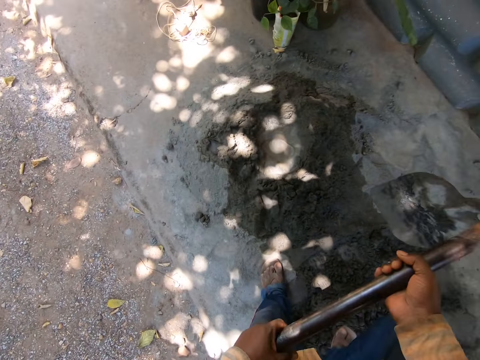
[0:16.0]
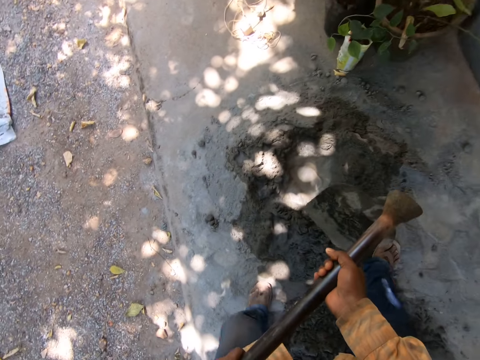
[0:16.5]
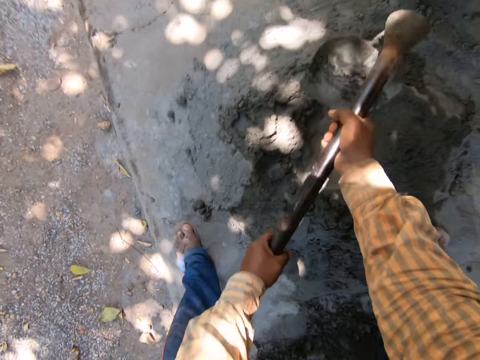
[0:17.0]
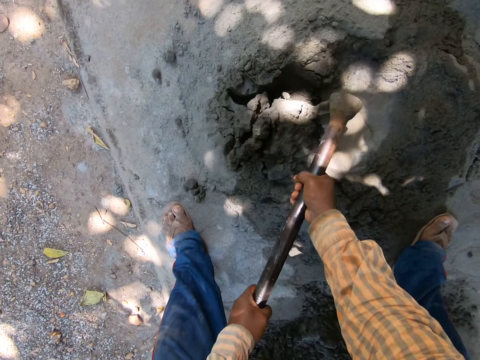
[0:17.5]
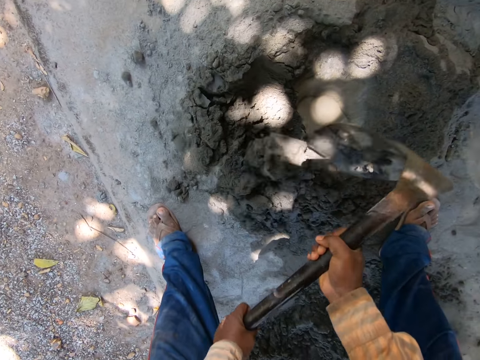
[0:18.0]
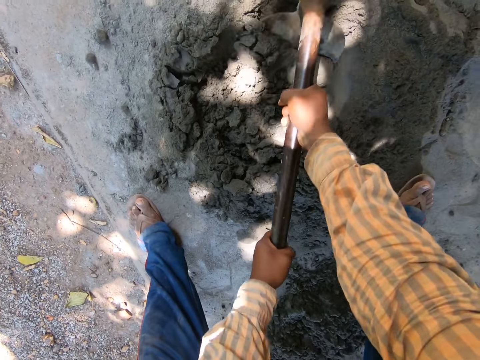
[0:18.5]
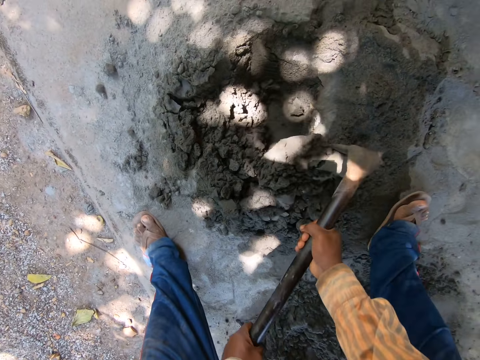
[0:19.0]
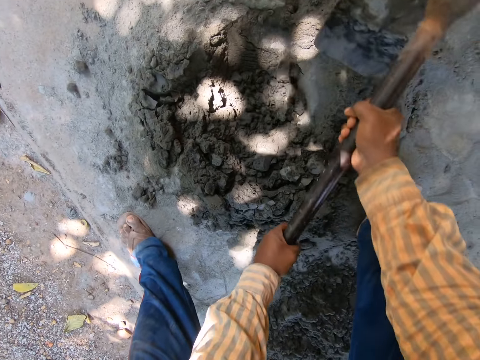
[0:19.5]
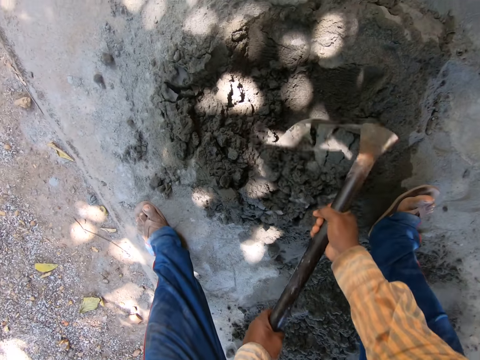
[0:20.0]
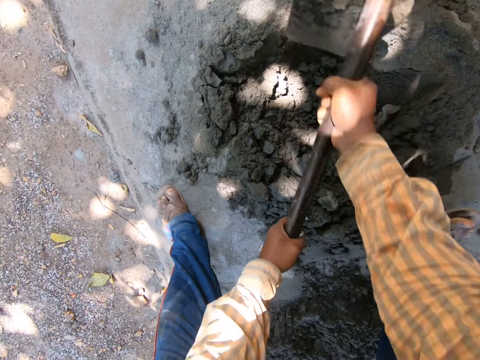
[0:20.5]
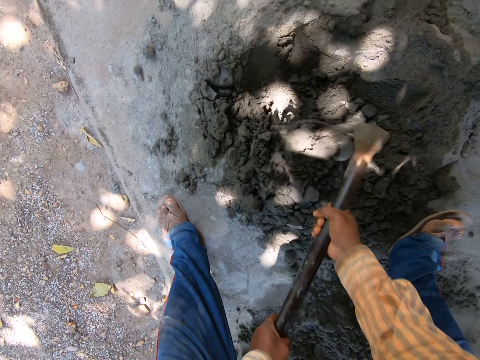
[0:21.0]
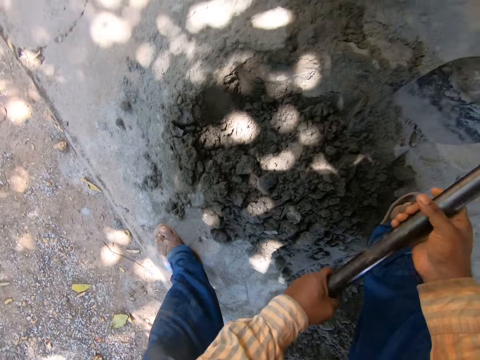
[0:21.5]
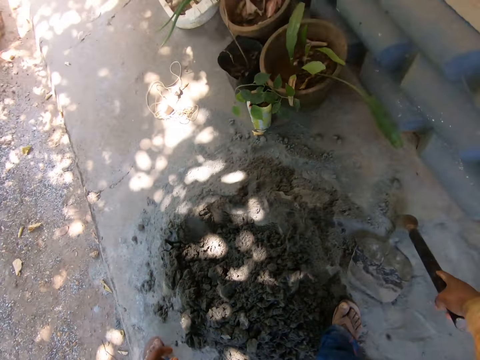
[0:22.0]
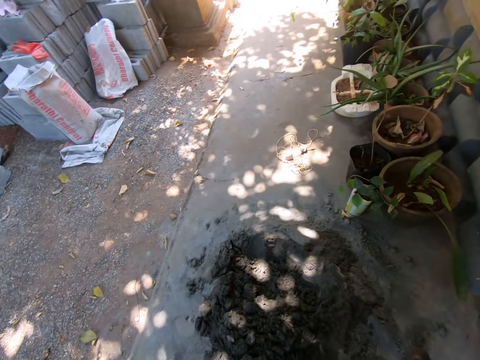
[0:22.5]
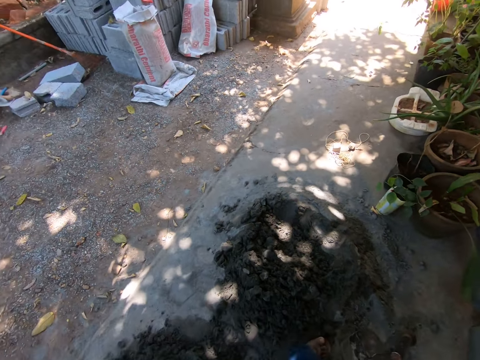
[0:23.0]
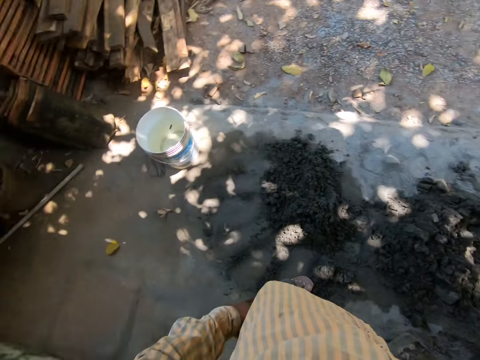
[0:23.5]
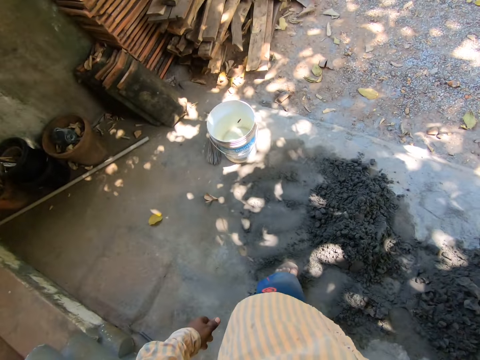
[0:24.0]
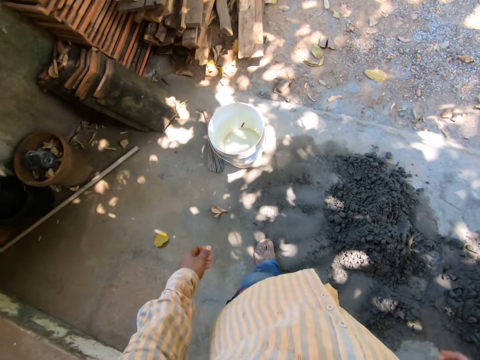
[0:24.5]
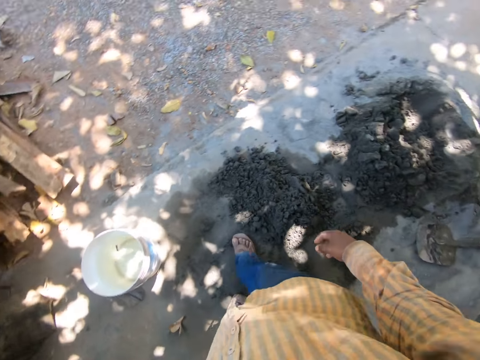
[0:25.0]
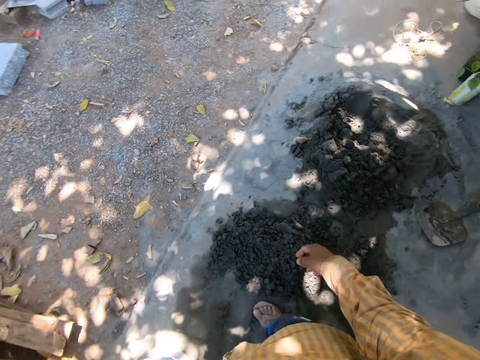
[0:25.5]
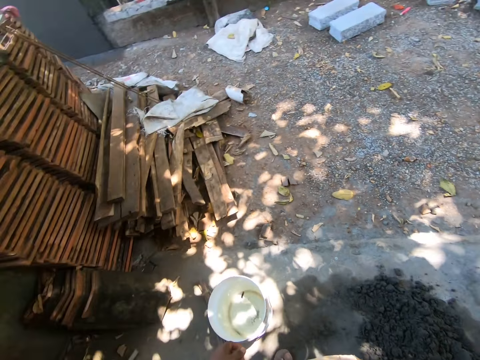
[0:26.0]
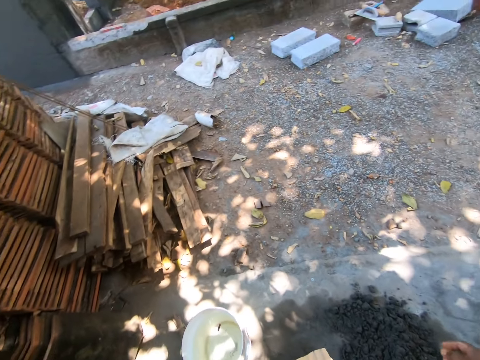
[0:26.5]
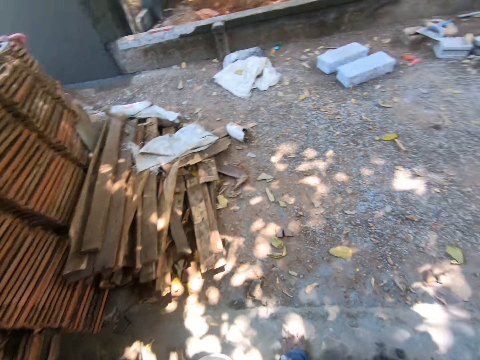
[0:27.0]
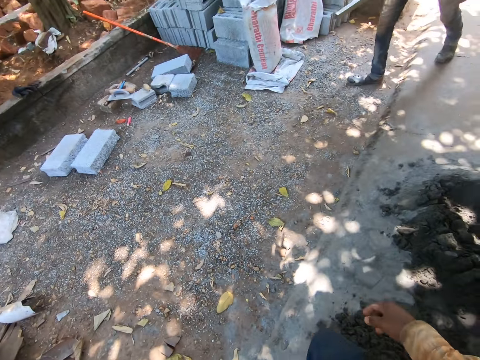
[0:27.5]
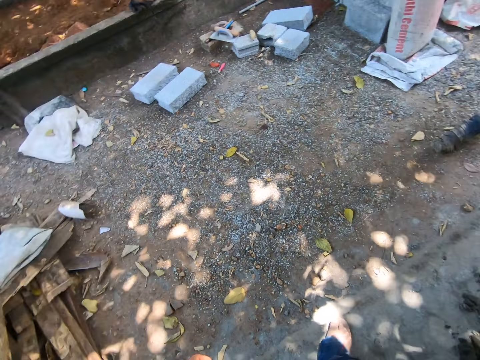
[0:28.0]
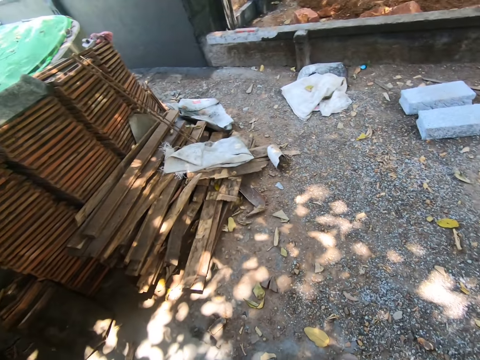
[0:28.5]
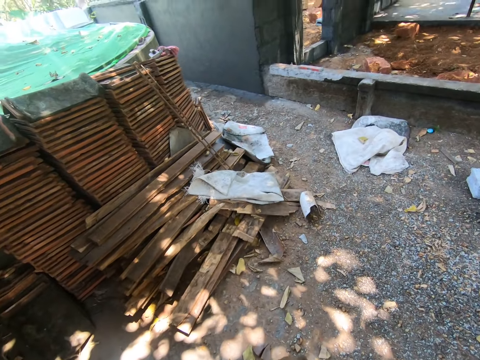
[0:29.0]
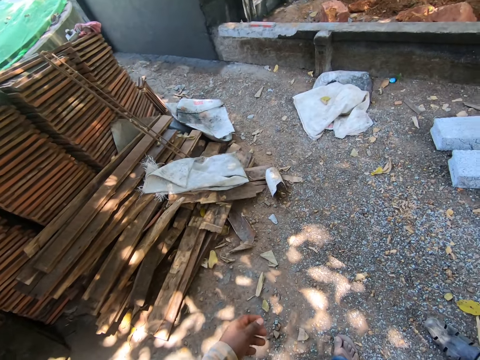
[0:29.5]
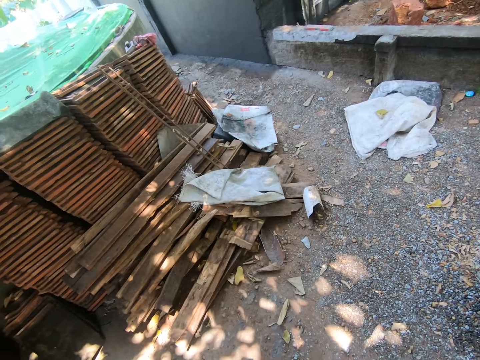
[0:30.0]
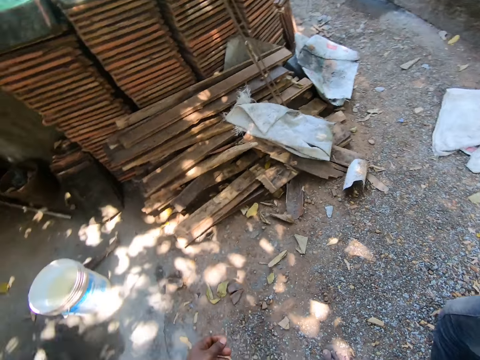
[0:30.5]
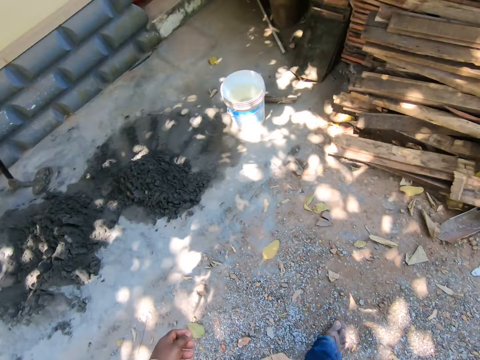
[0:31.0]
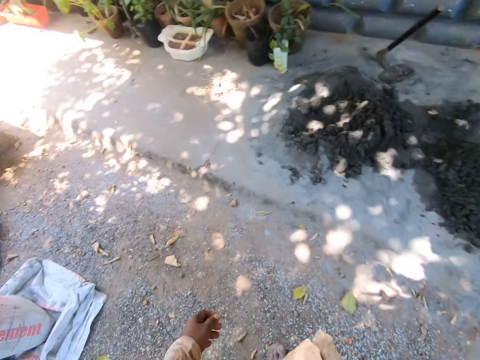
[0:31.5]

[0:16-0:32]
The camera wearer mixes mortar with the hoe. They put the hoe on the ground. They walk on a pavement. They look around. They move around.

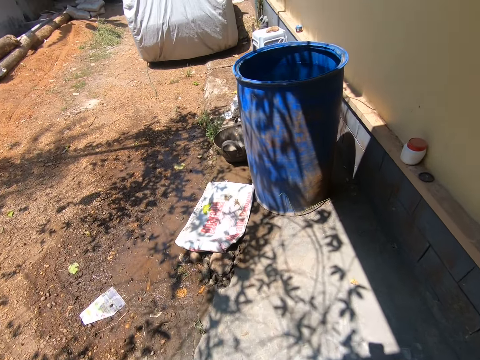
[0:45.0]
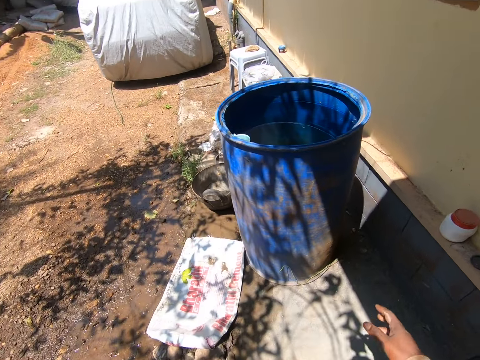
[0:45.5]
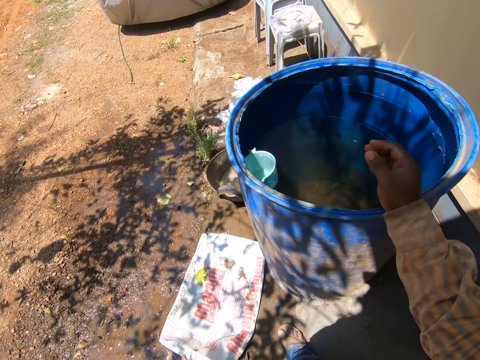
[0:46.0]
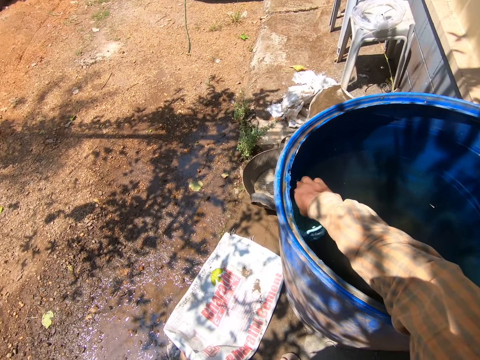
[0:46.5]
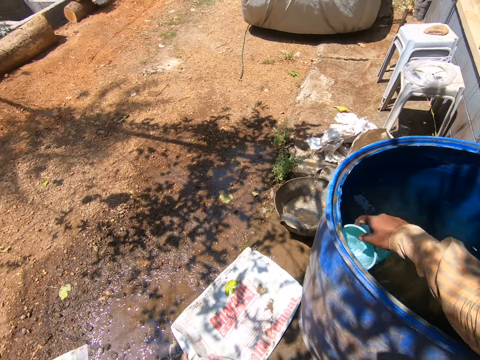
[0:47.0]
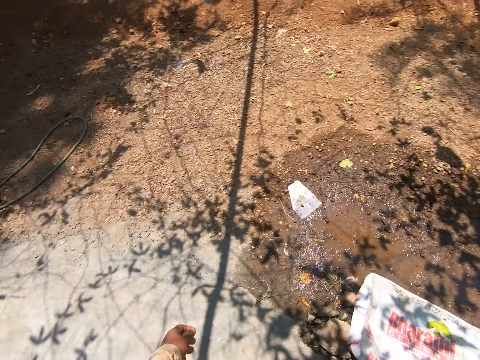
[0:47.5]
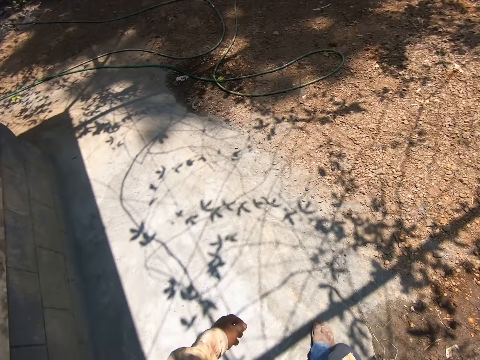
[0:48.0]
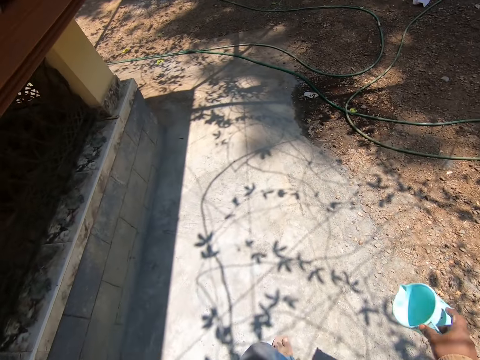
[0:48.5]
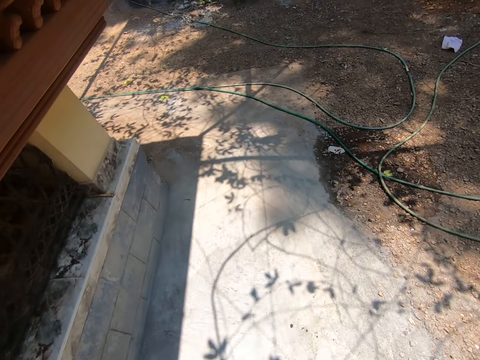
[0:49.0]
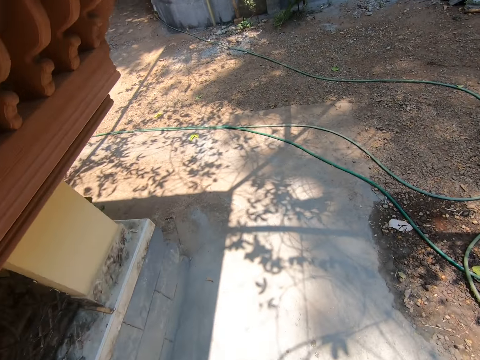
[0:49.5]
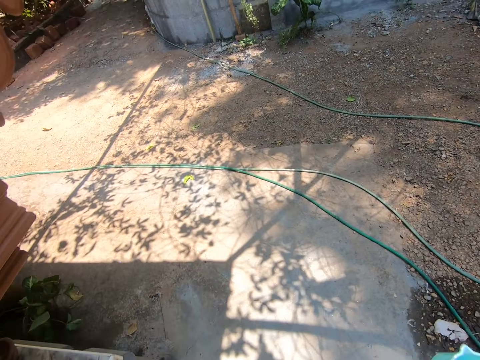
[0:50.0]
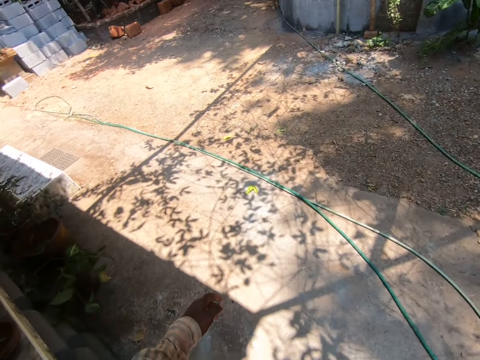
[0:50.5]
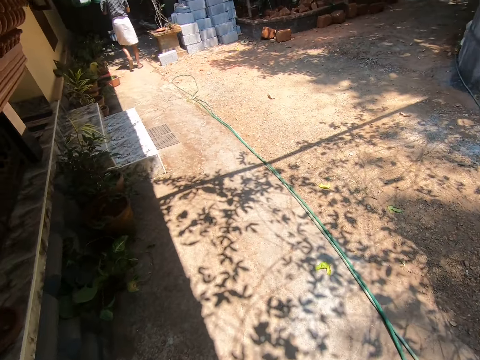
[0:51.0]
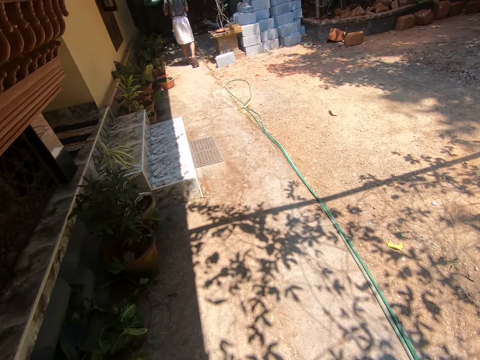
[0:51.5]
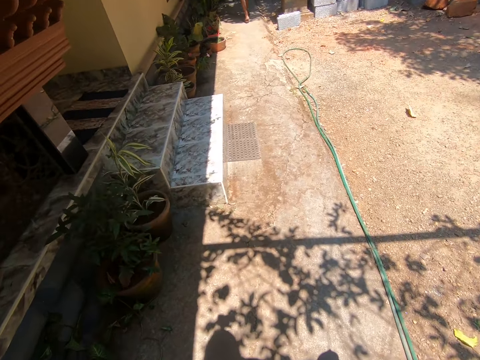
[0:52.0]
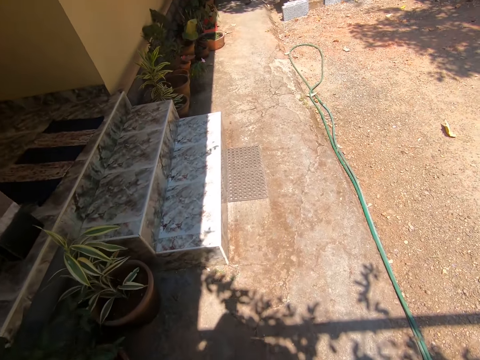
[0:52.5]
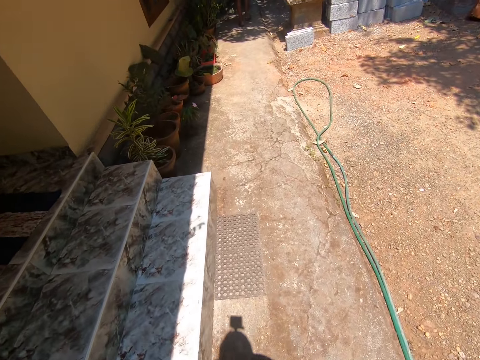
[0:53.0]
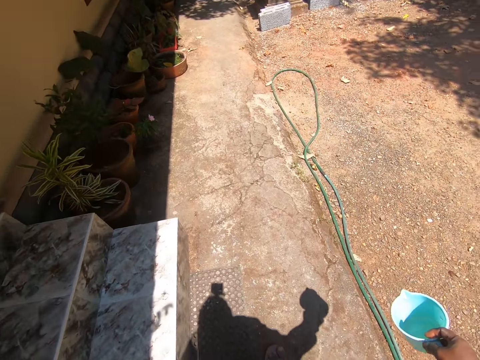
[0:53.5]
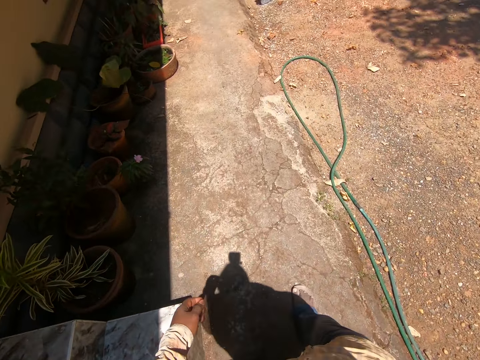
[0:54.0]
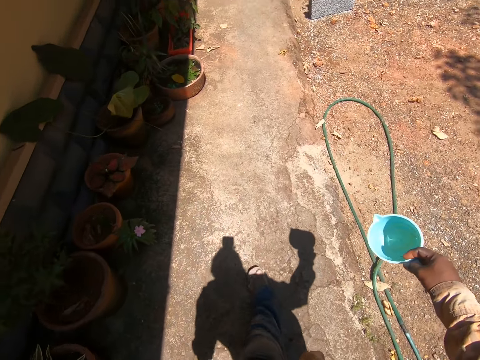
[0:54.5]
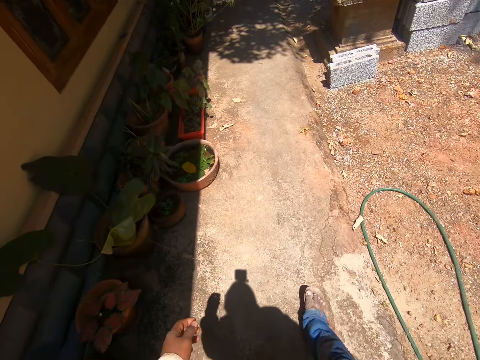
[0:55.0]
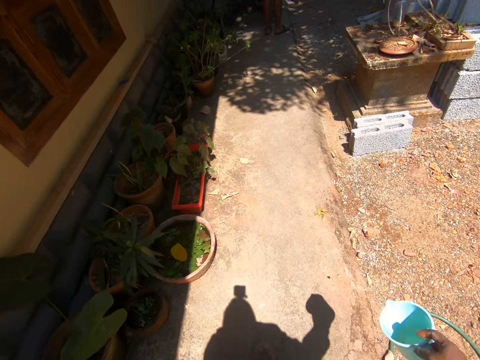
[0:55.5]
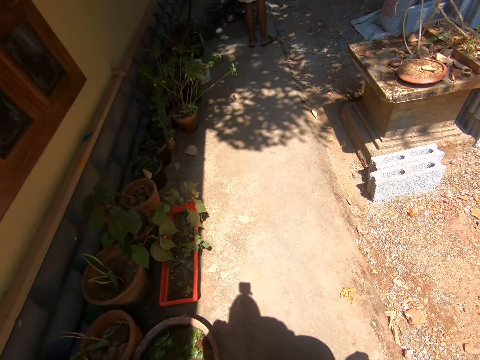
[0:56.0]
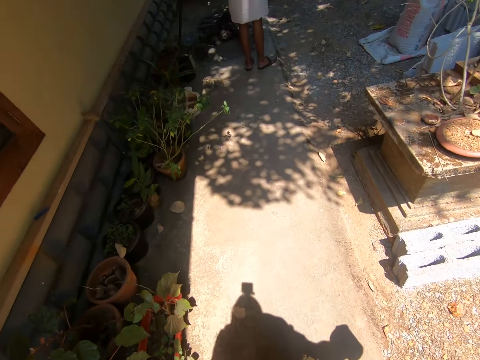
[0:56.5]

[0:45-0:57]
The camera wearer picks up the jar. They empty the water to the tank with a mug. They carry the mug and walk on a pavement. They move around.
